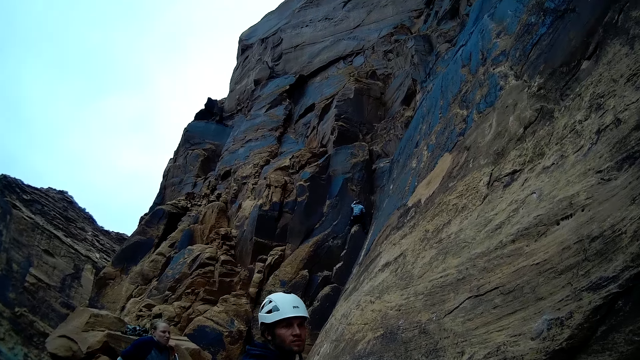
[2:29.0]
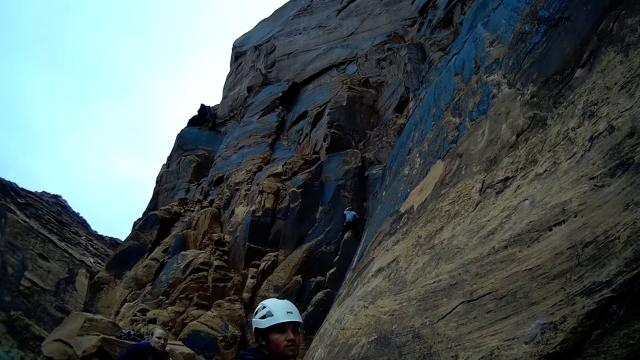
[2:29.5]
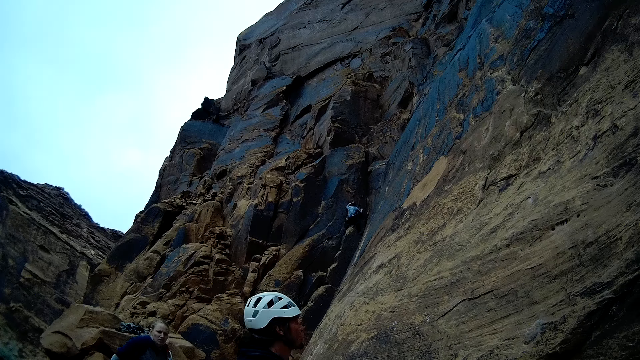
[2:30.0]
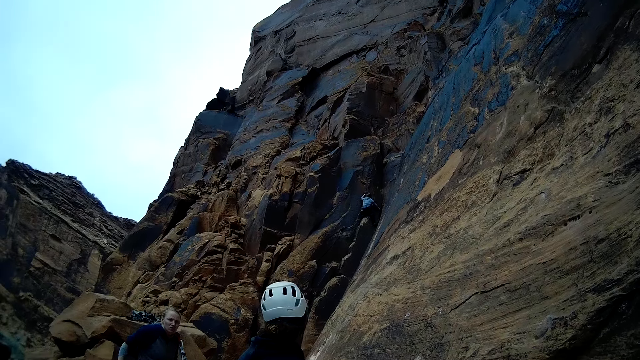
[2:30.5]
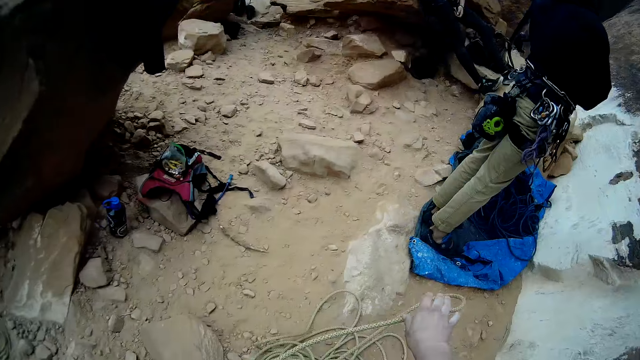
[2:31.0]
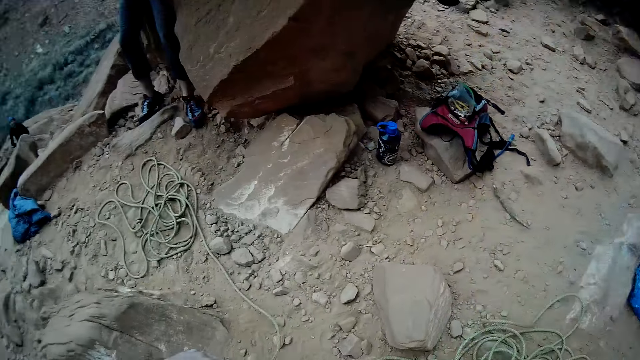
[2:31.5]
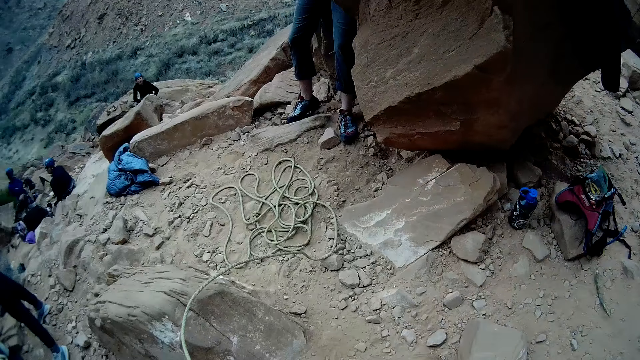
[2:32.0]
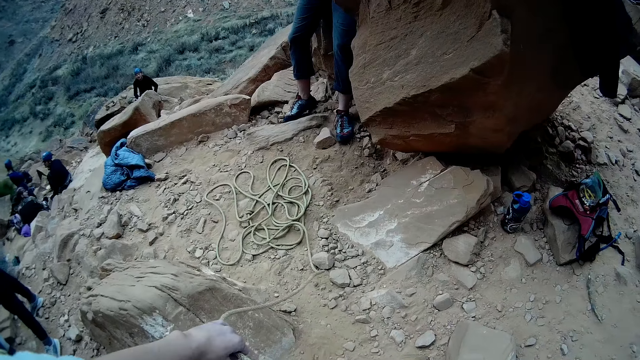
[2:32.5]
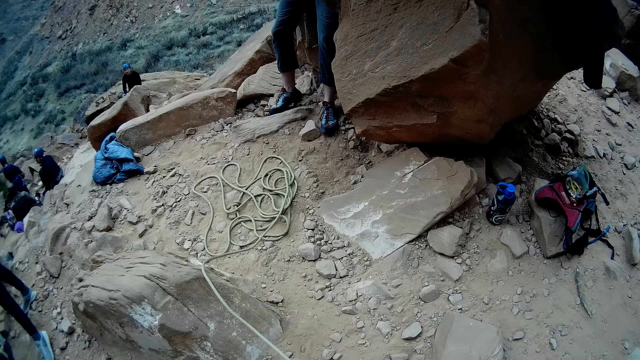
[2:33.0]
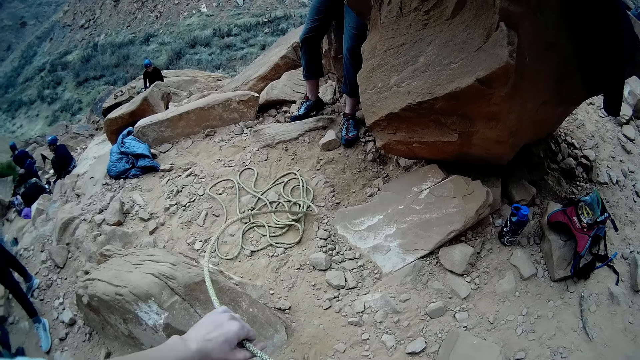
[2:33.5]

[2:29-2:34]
The camera wearer looks down on the ground. They pull the rope. A man sits on a rock.

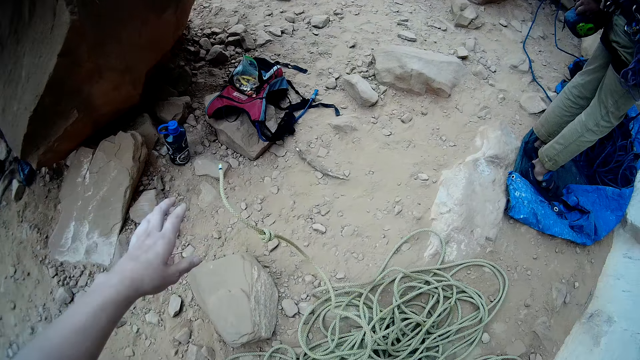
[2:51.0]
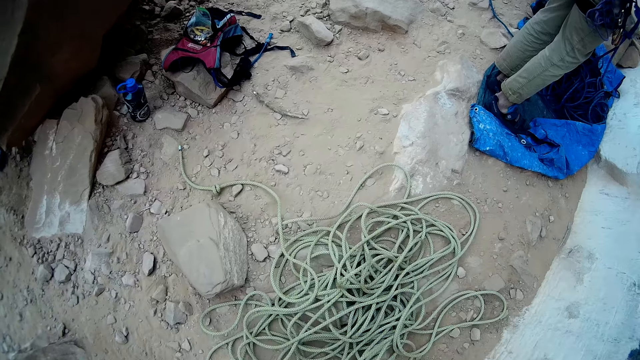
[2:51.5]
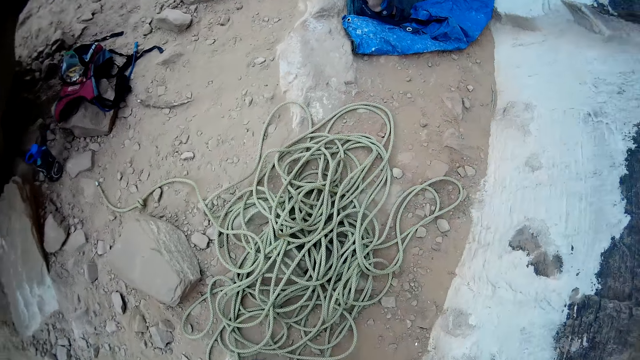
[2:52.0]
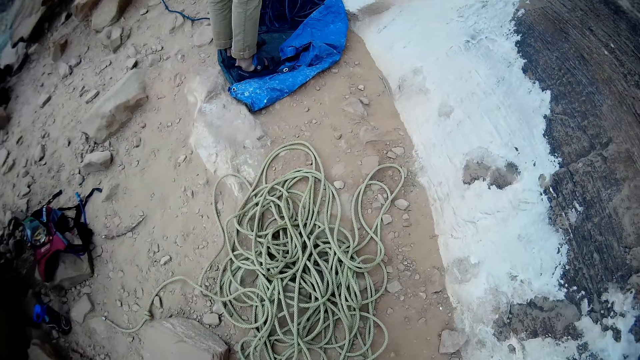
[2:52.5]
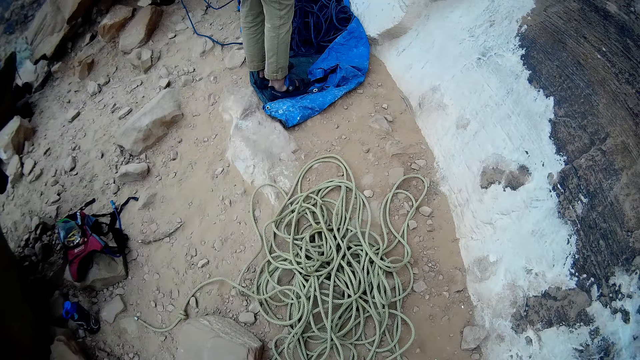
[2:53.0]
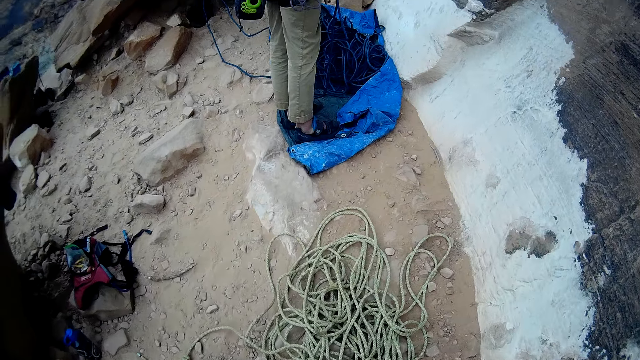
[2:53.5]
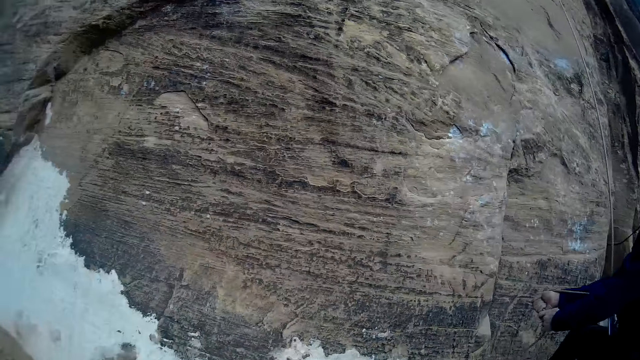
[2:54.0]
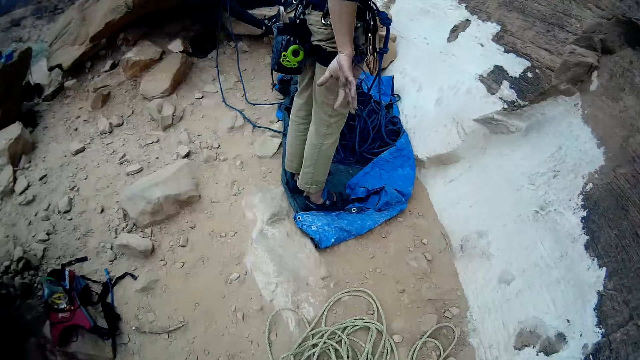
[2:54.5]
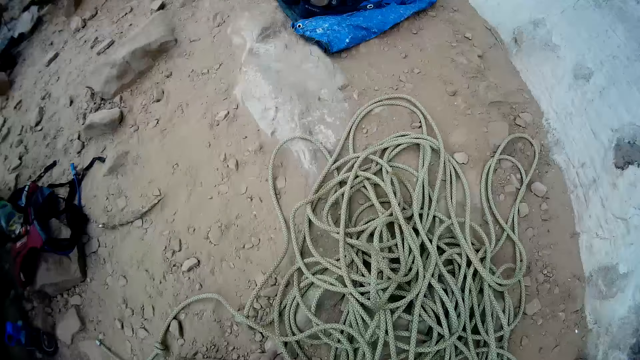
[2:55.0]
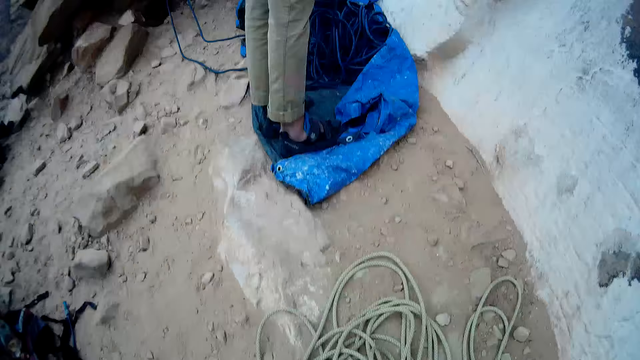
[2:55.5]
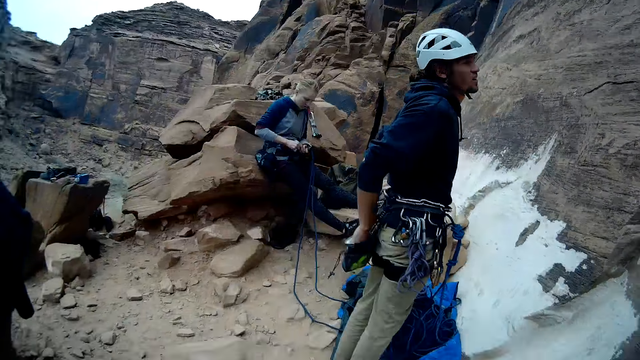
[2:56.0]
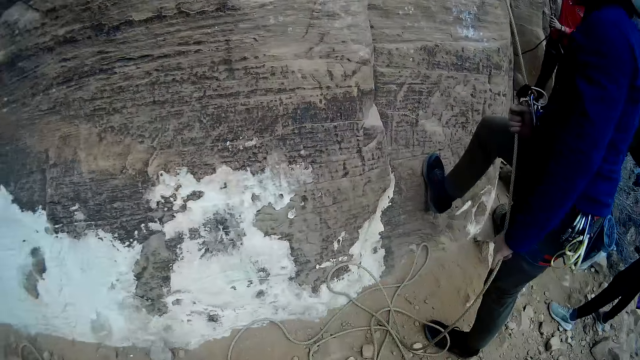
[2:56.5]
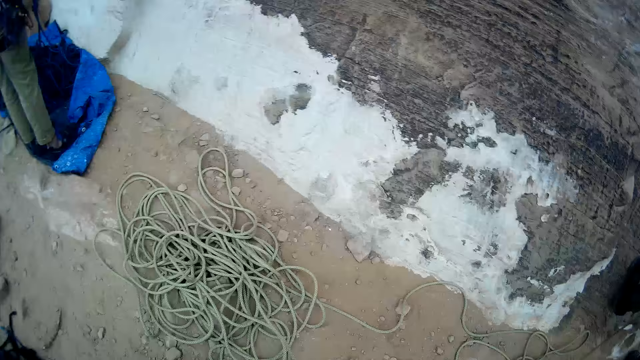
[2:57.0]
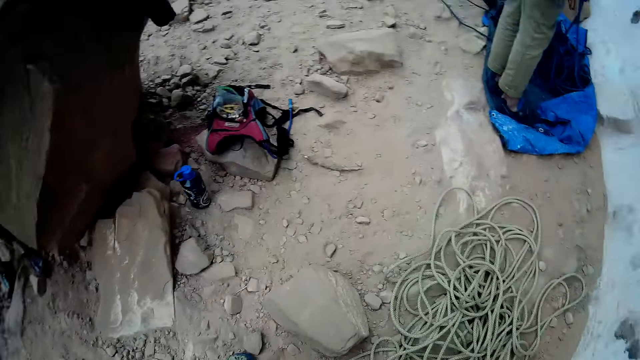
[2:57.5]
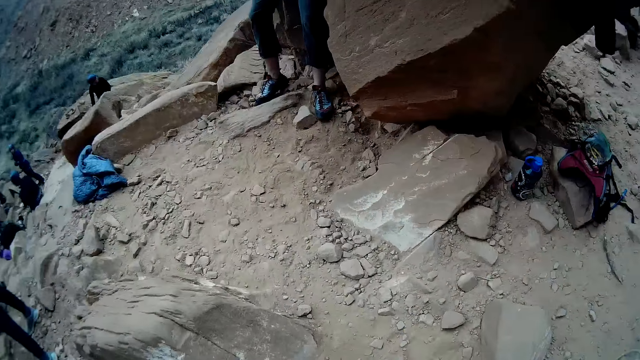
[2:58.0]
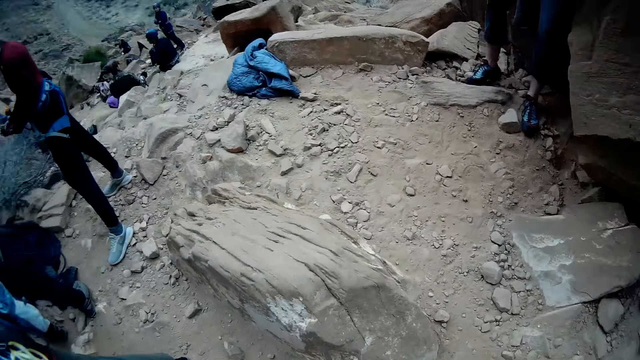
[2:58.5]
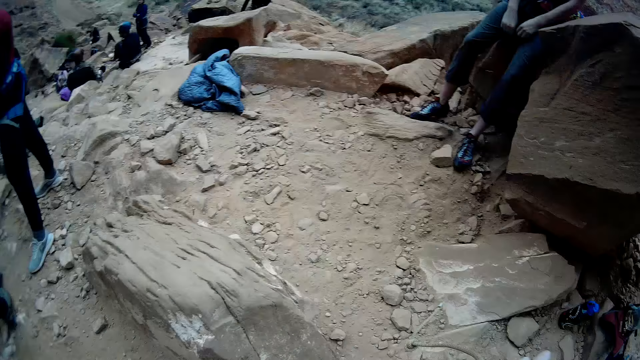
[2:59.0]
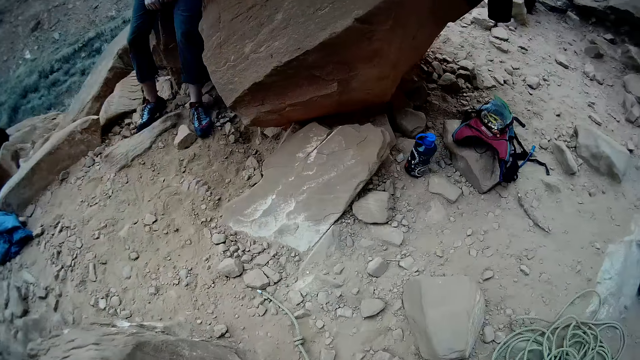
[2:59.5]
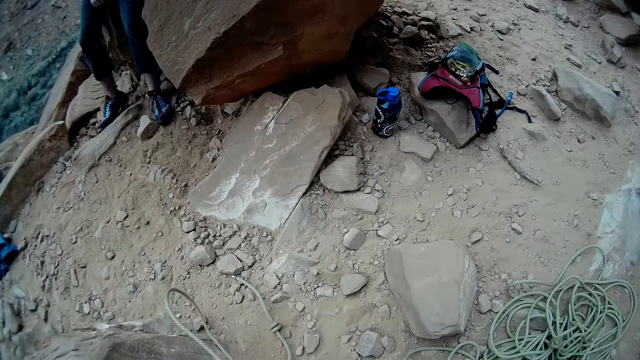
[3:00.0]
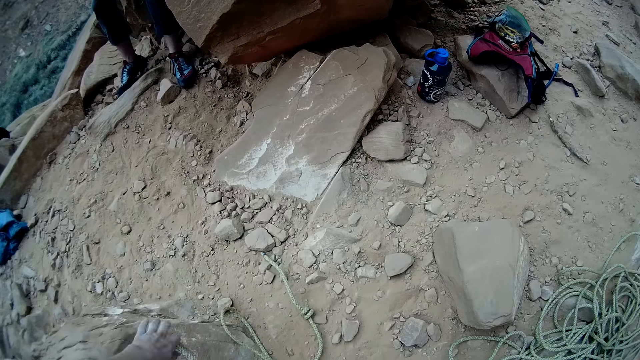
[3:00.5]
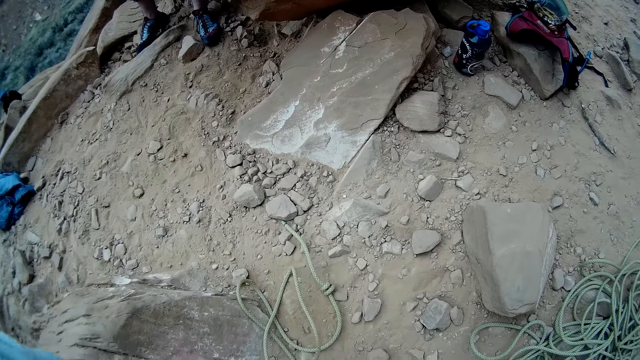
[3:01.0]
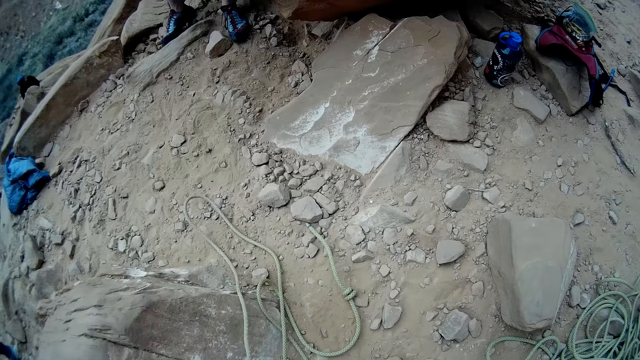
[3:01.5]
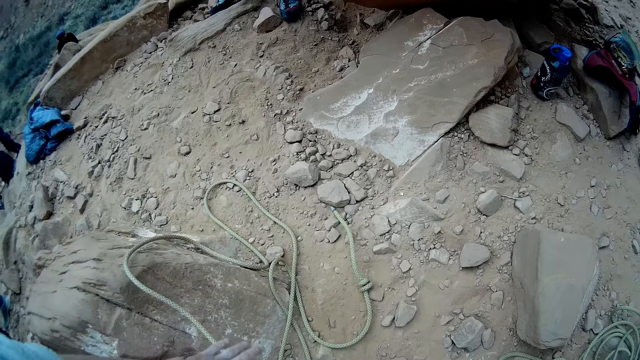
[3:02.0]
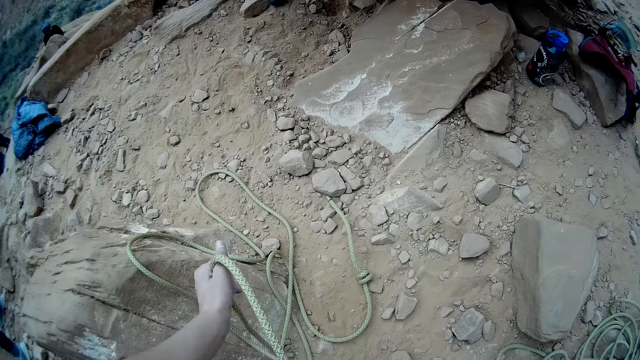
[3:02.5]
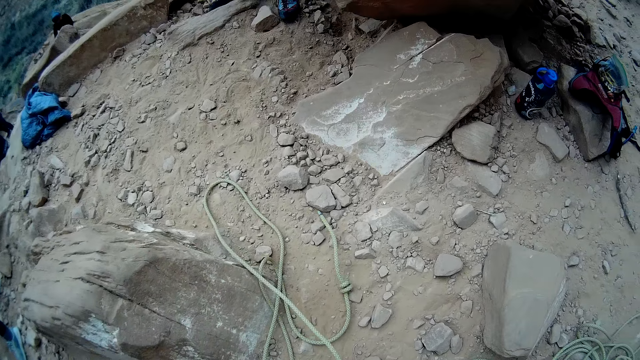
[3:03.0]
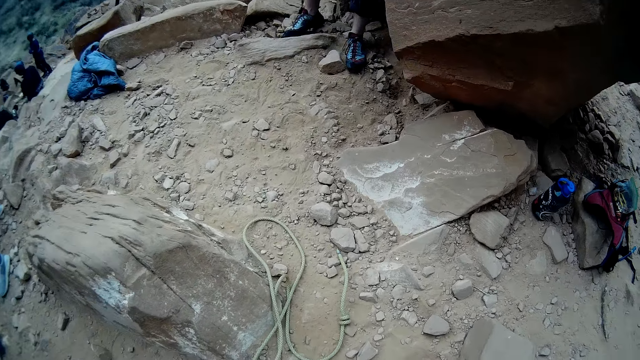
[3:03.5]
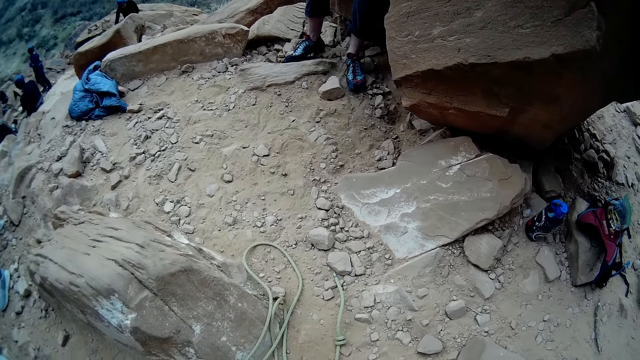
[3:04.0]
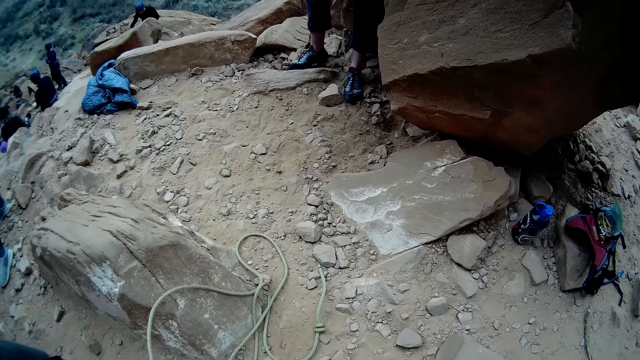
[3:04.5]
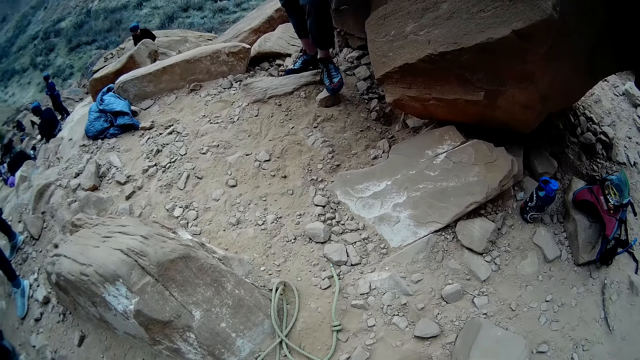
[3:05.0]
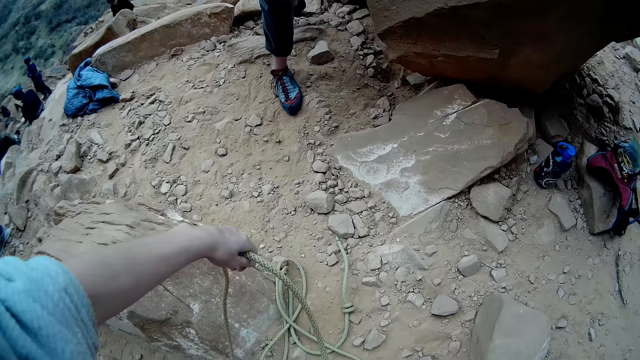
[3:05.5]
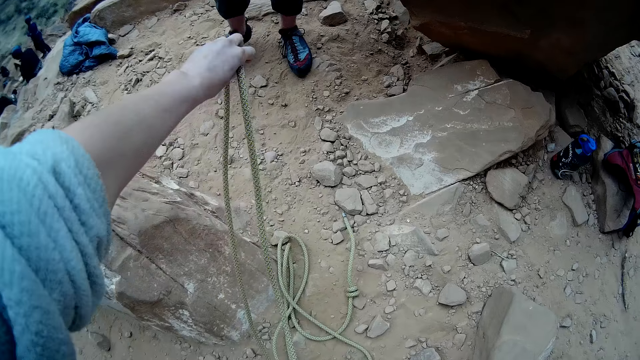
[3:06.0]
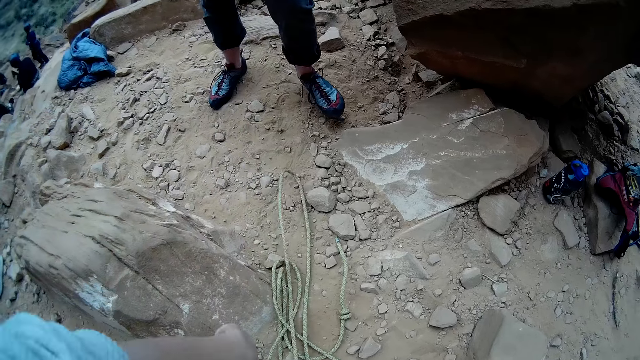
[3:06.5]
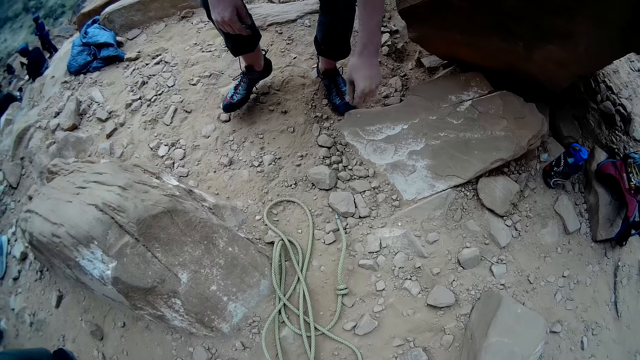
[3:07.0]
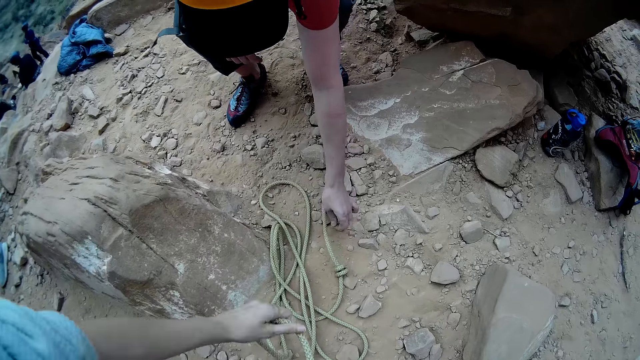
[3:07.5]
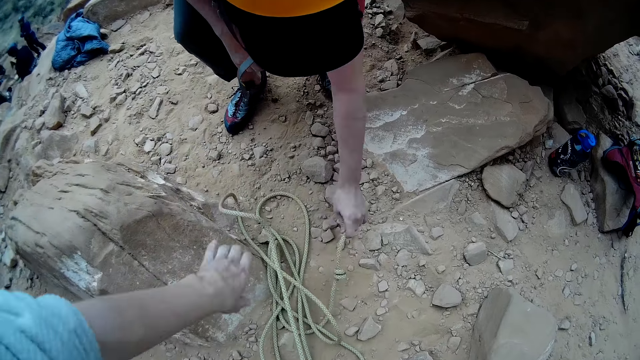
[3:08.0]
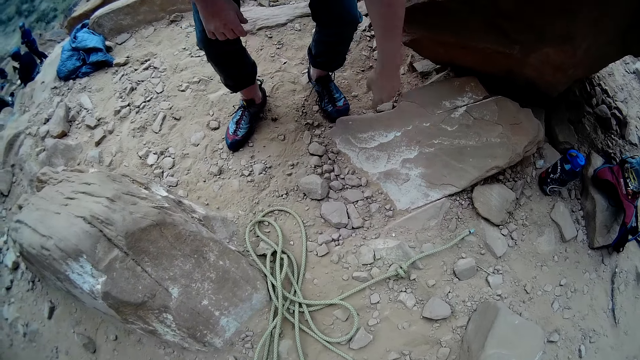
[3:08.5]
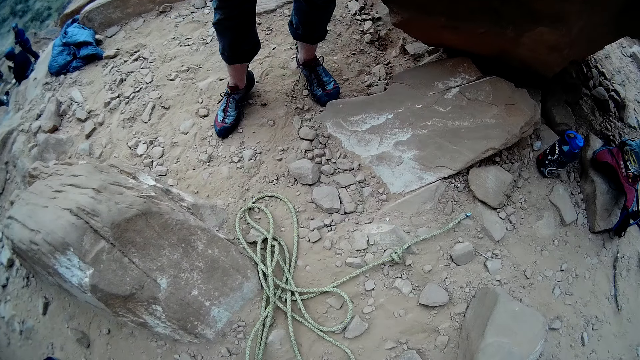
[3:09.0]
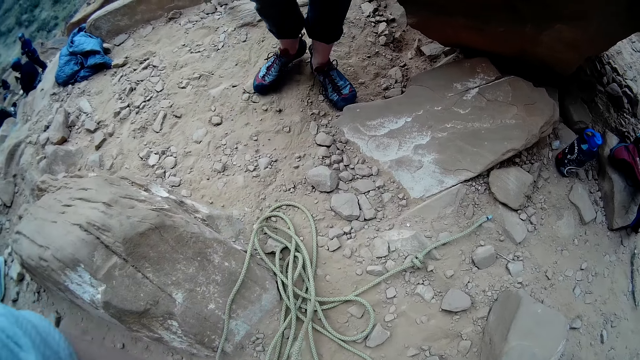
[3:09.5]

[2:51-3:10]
The camera wearer pulls the rope. They drop the rope on the ground. They look around the ground. They pick up the rope from the ground. A man folds the belt. Another man looks at her hand. A third man steps on the mountain. The camera wearer looks around the ground. They adjust the rope on the ground. They pull the rope. Another man walks around the ground. The man holds the rope. Someone adjusts the rope on the ground. The camera wearer unfolds the rope.
